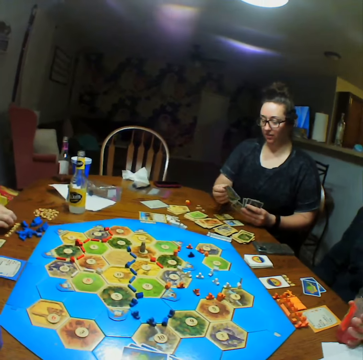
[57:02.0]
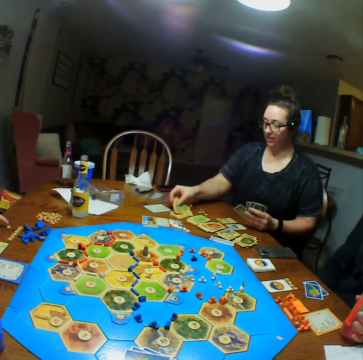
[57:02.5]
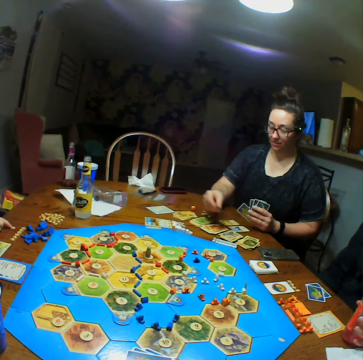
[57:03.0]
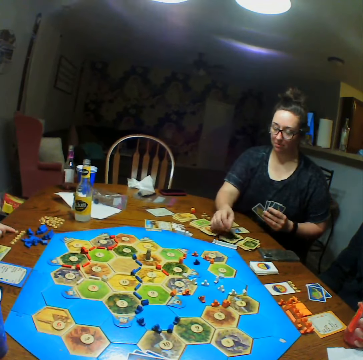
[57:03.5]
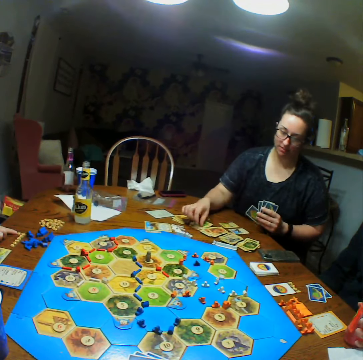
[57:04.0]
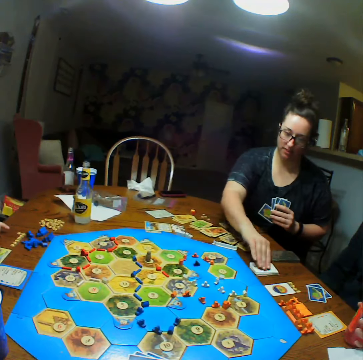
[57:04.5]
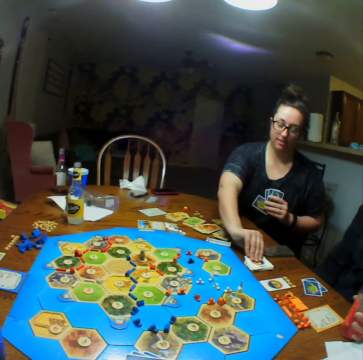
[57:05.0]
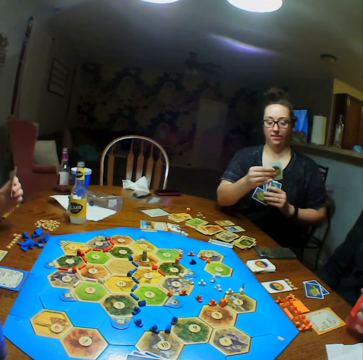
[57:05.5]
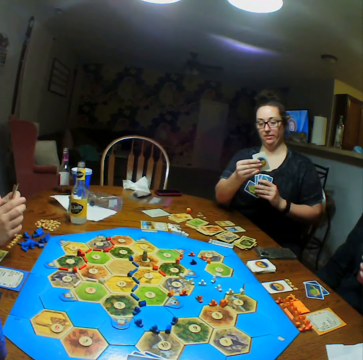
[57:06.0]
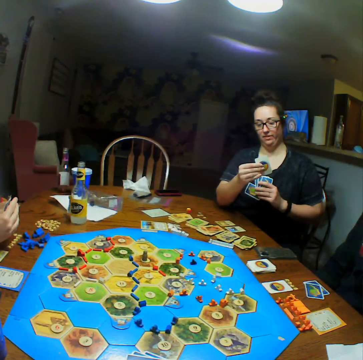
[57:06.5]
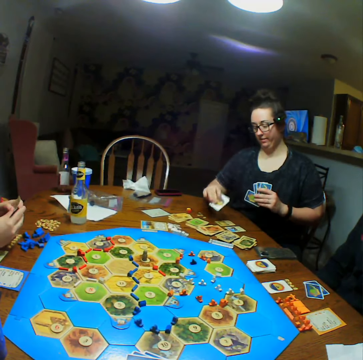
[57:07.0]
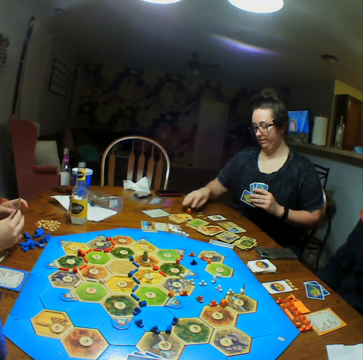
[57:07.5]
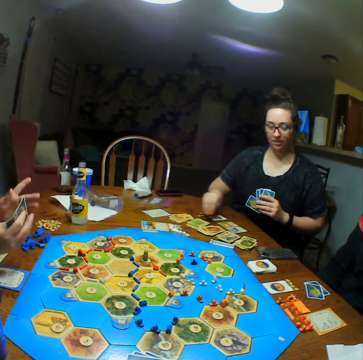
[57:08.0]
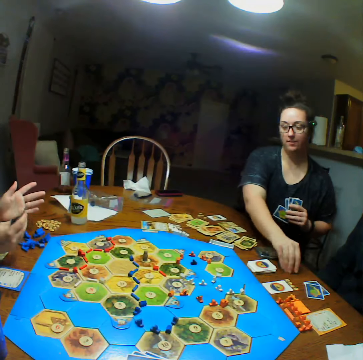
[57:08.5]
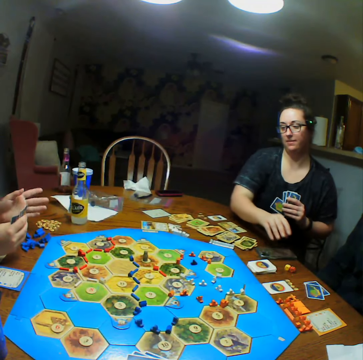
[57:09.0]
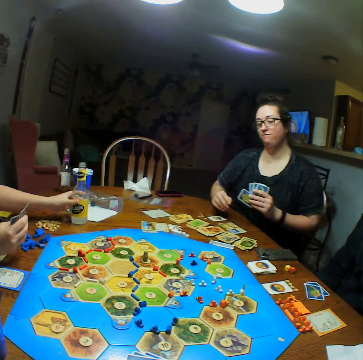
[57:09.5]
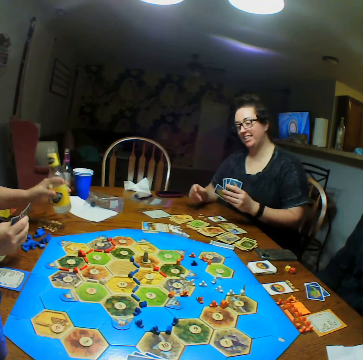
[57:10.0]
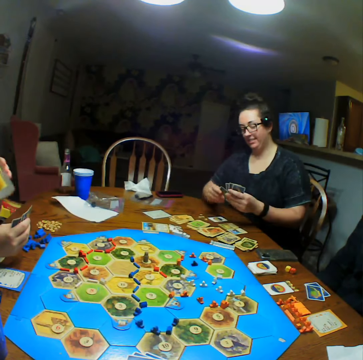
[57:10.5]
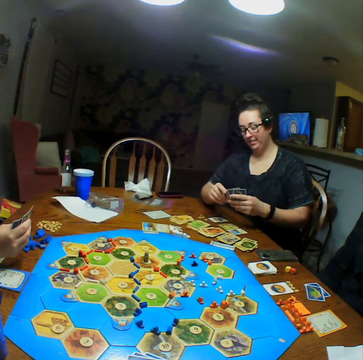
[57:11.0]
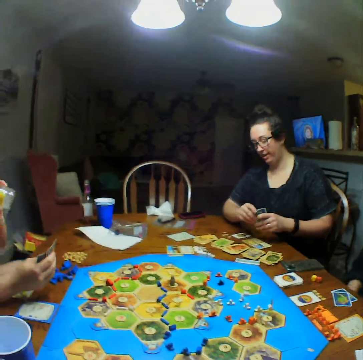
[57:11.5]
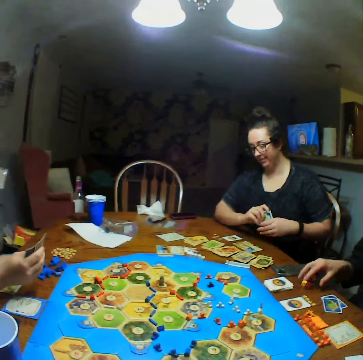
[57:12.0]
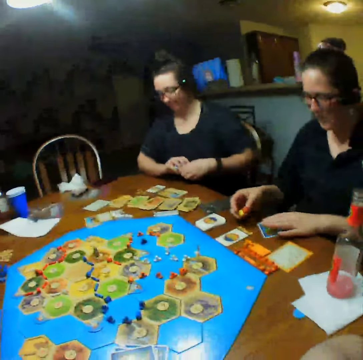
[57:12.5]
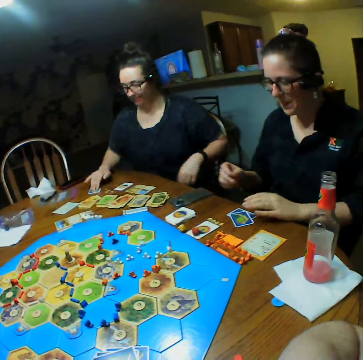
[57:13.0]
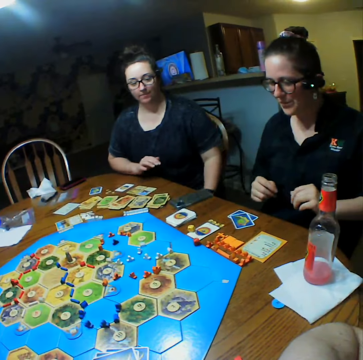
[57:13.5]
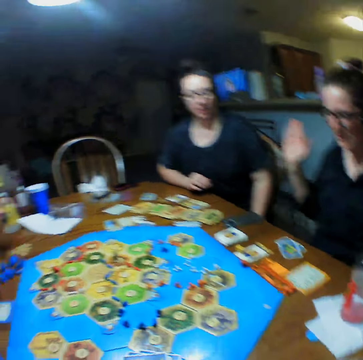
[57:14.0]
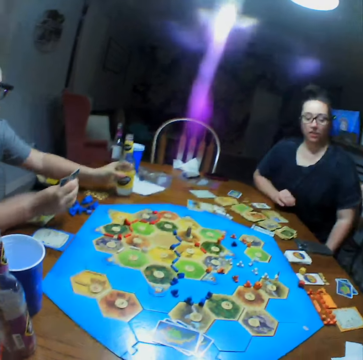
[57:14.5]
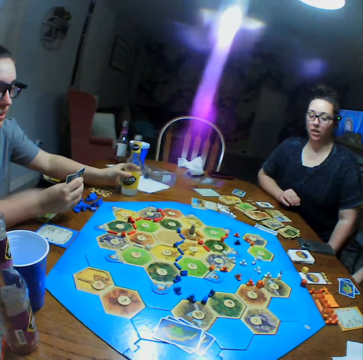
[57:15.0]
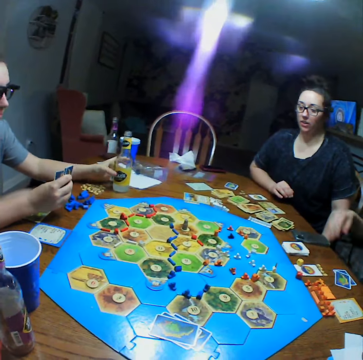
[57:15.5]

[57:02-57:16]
A woman arranges cards on the table. She picks a card, looks at the card, and puts the card on the table. She places board game pieces on the table. Another woman throws board game pieces on the table.

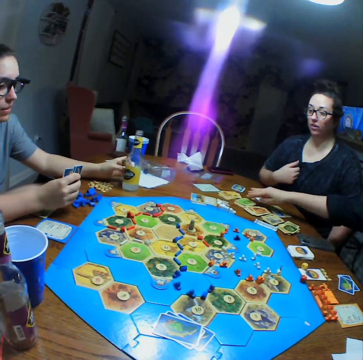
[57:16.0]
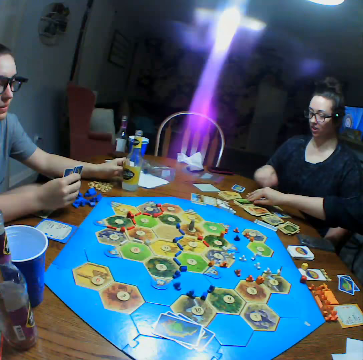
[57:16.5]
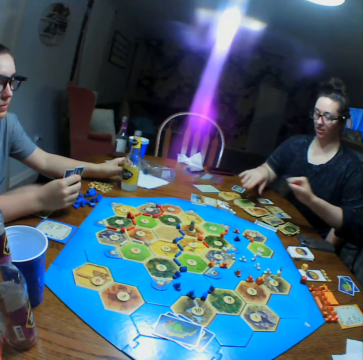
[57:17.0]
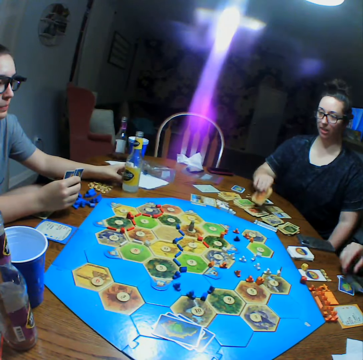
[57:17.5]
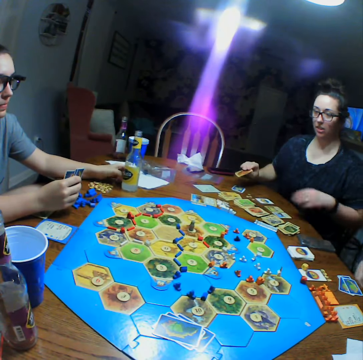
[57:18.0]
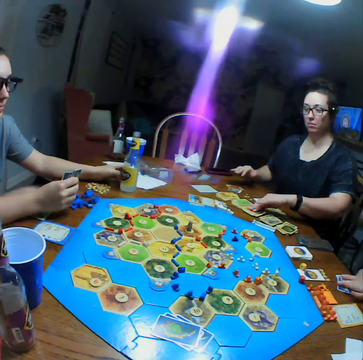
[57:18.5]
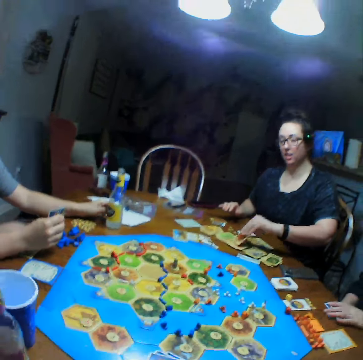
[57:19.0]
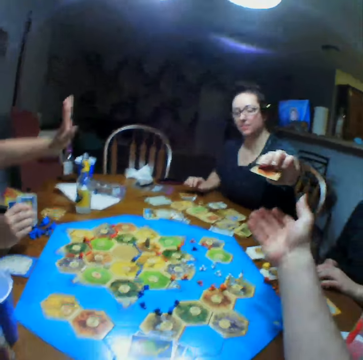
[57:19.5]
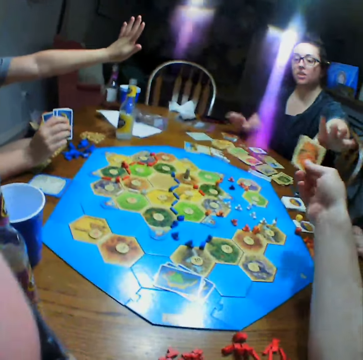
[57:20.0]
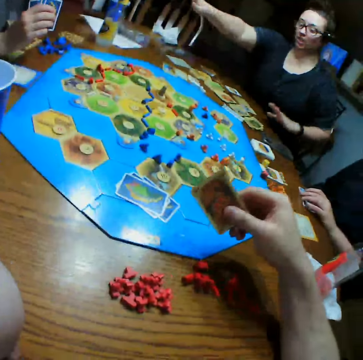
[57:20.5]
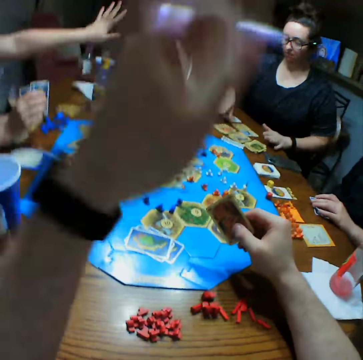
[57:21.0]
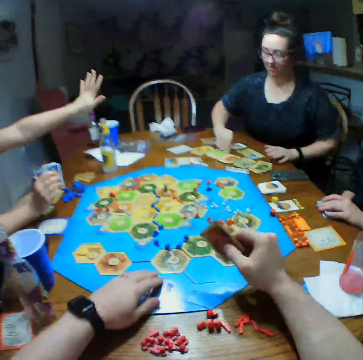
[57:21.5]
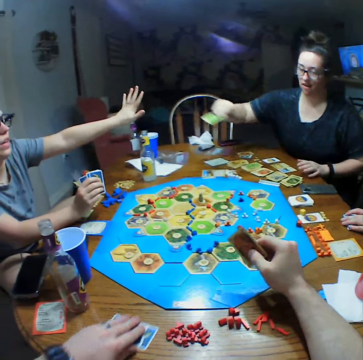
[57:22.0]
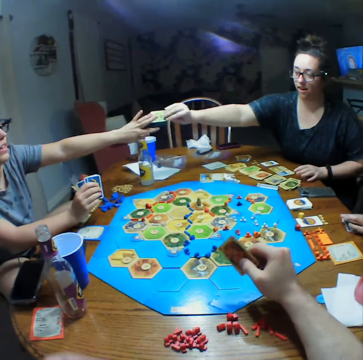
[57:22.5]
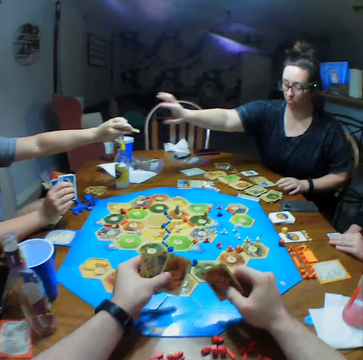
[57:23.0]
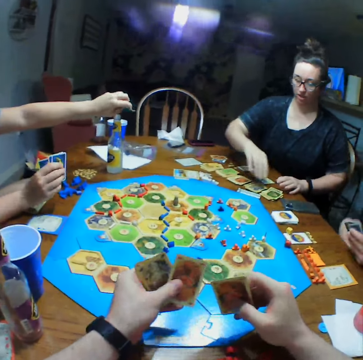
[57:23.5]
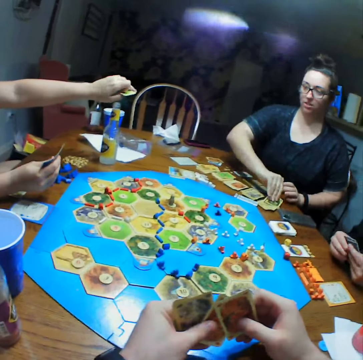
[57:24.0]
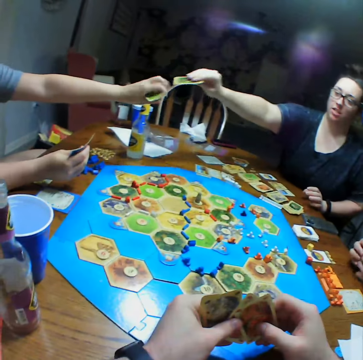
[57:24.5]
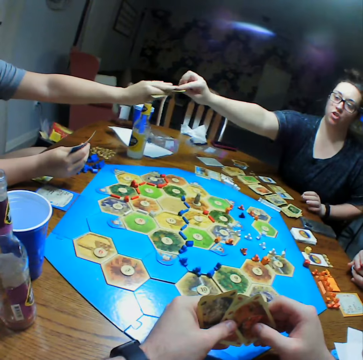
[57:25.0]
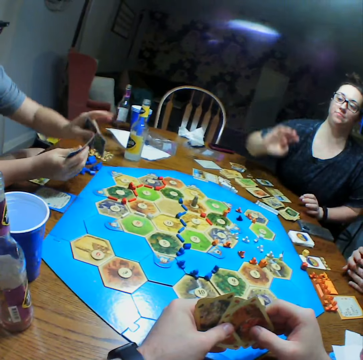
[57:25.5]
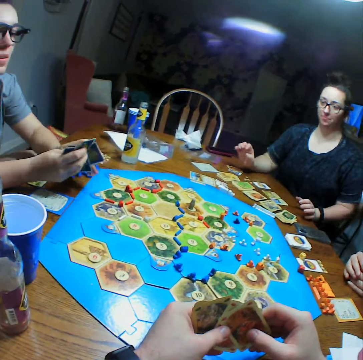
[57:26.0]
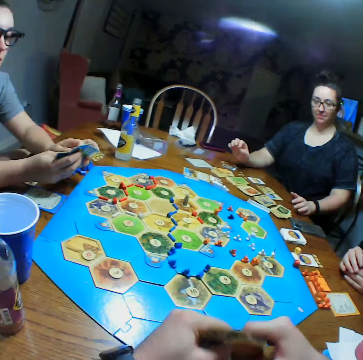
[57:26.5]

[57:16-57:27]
A woman picks a card. Another woman arranges cards on the table. The other woman gives the camera wearer a card. The camera wearer picks cards from the table. The other woman gives another woman the cards.

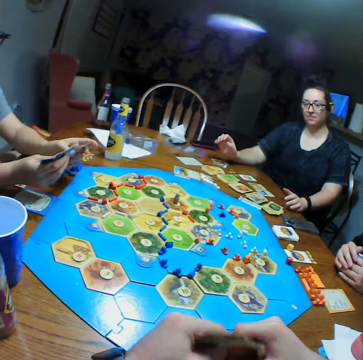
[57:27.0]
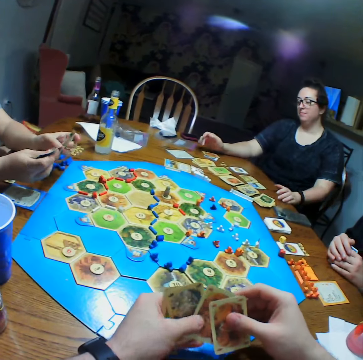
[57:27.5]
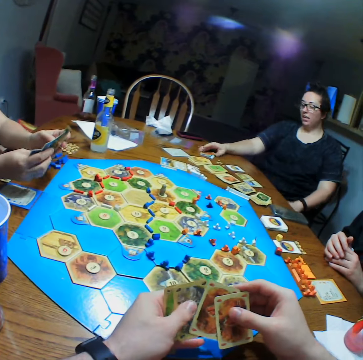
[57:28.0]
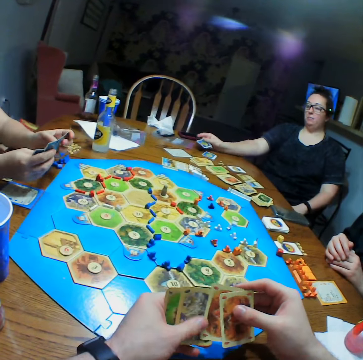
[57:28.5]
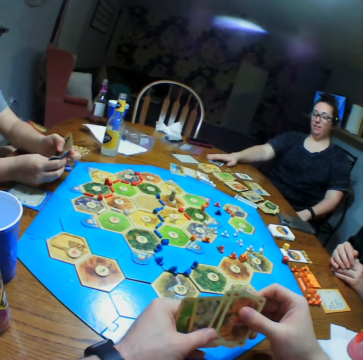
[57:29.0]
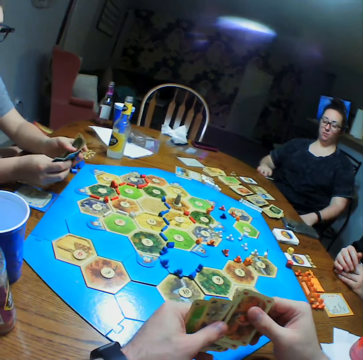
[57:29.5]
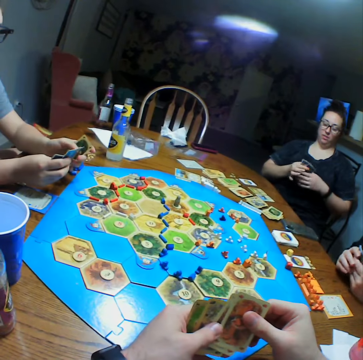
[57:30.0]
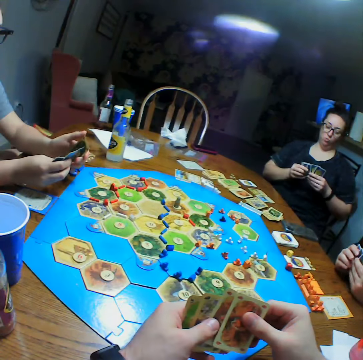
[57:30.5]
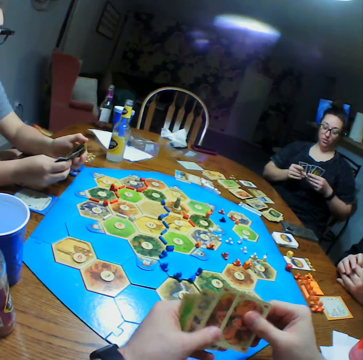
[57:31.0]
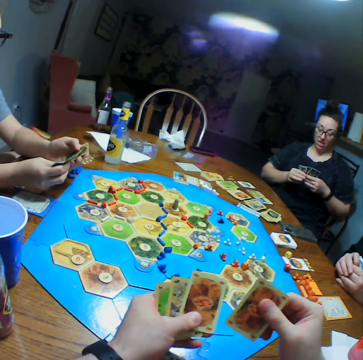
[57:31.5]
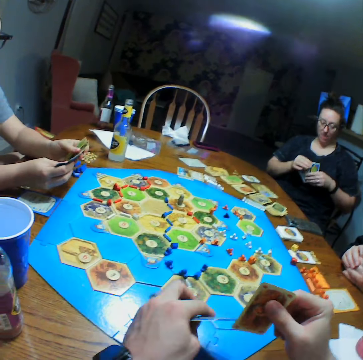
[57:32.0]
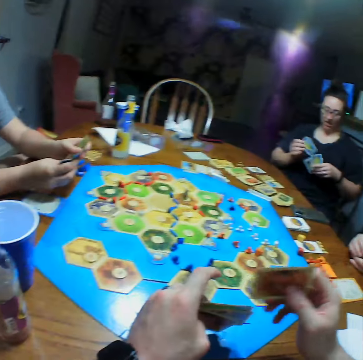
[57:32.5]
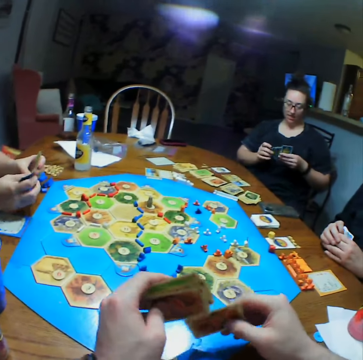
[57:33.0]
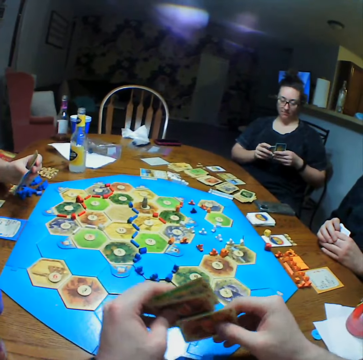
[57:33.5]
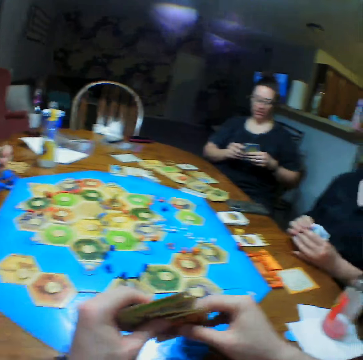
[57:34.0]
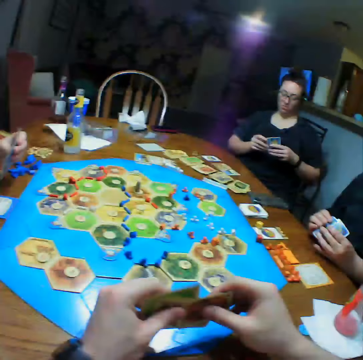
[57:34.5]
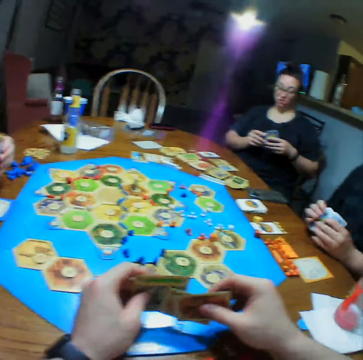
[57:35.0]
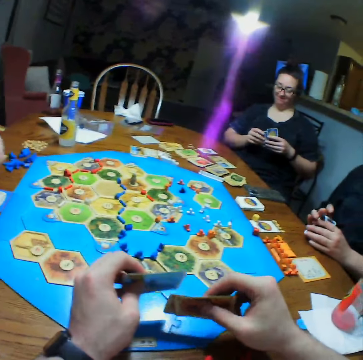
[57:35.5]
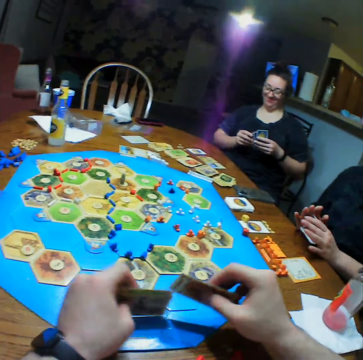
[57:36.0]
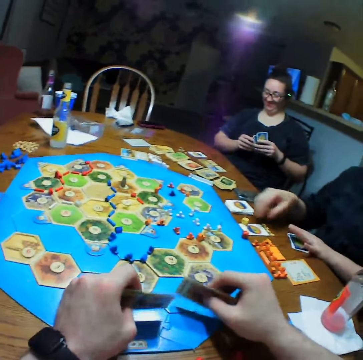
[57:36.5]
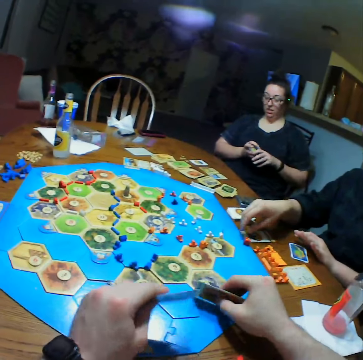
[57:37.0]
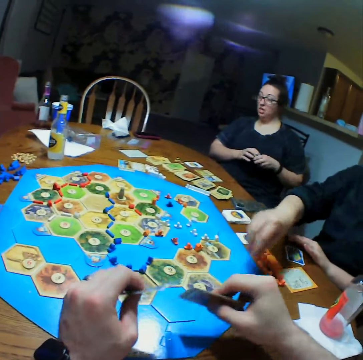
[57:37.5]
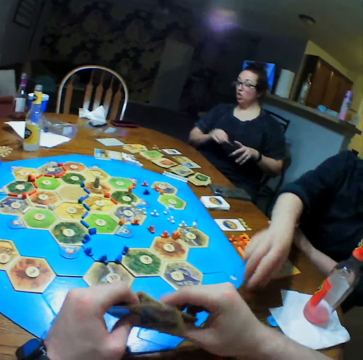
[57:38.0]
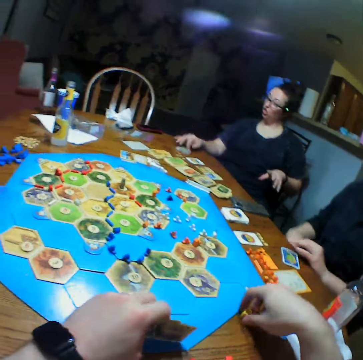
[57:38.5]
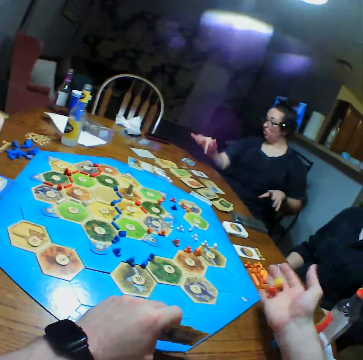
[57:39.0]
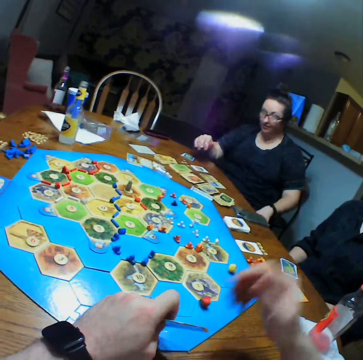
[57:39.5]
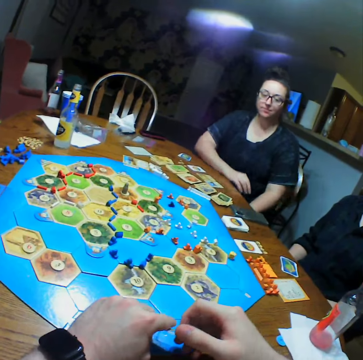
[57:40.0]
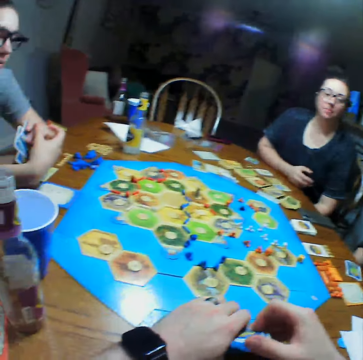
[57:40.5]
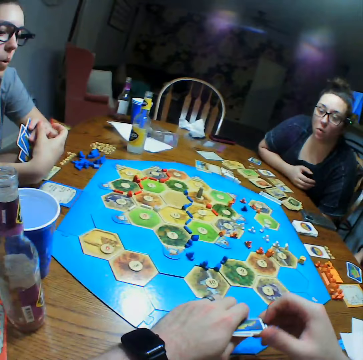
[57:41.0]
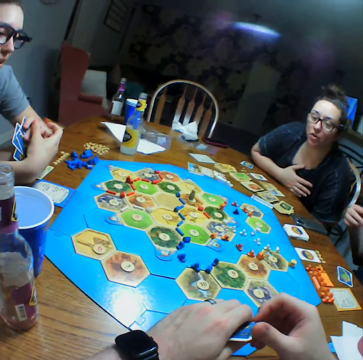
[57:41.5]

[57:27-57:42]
A woman talks. The camera wearer looks at the cards in his hands. The woman picks the cards. The camera wearer talks. Another woman moves pieces on the table. The camera wearer throws the dice on the table.
